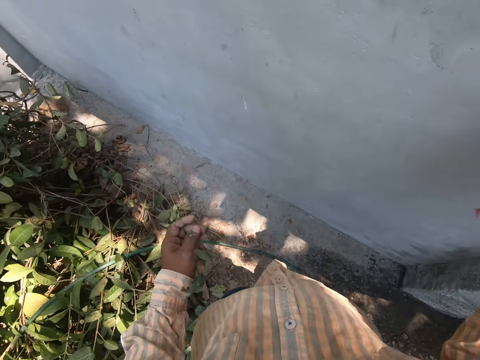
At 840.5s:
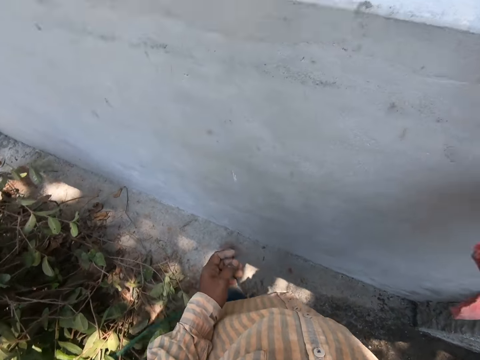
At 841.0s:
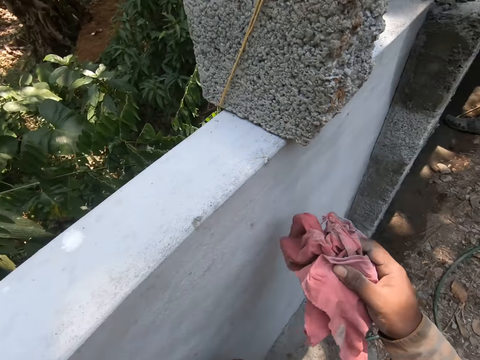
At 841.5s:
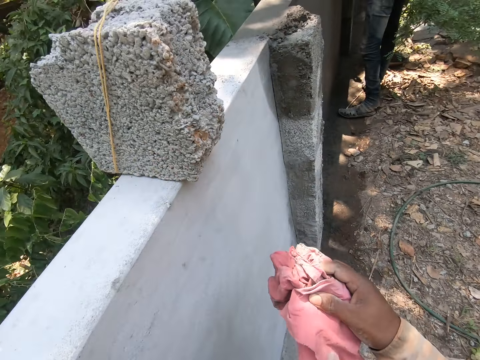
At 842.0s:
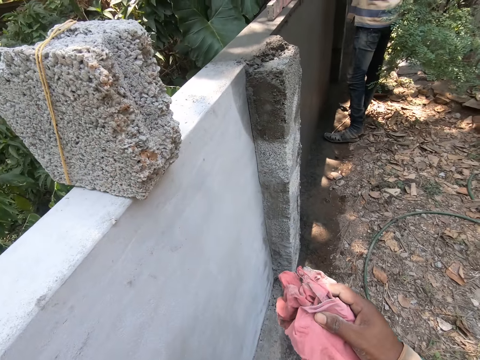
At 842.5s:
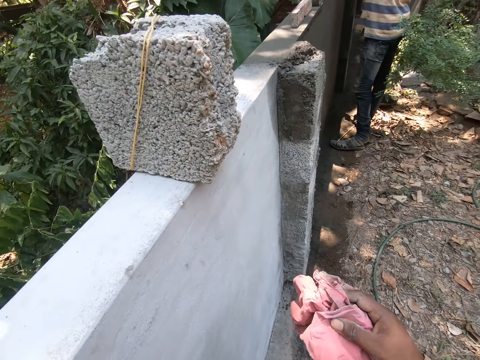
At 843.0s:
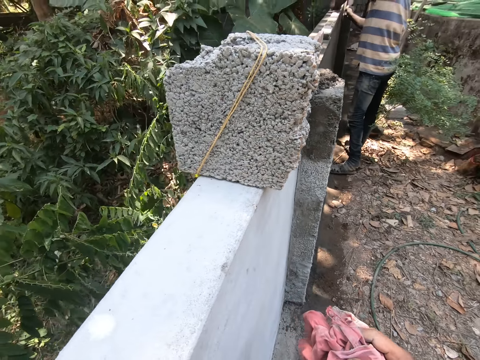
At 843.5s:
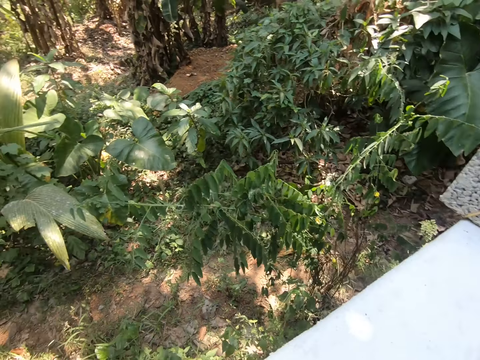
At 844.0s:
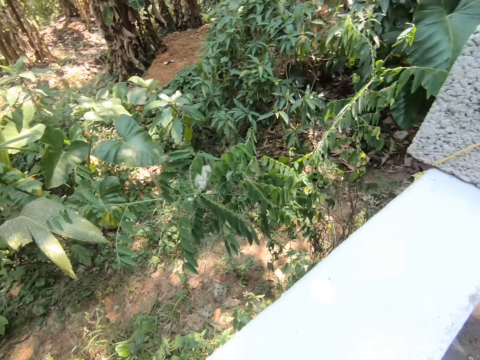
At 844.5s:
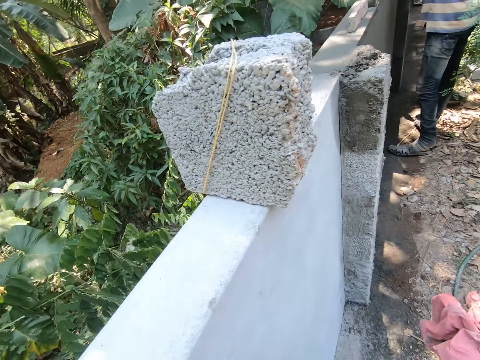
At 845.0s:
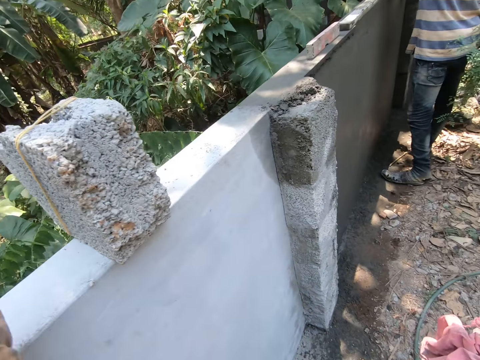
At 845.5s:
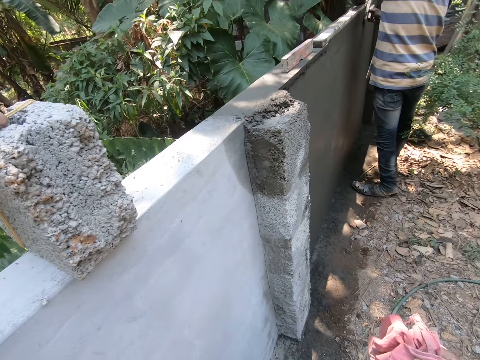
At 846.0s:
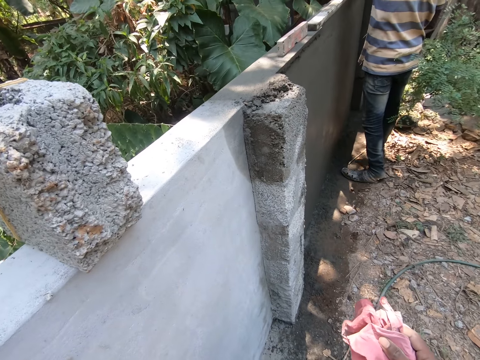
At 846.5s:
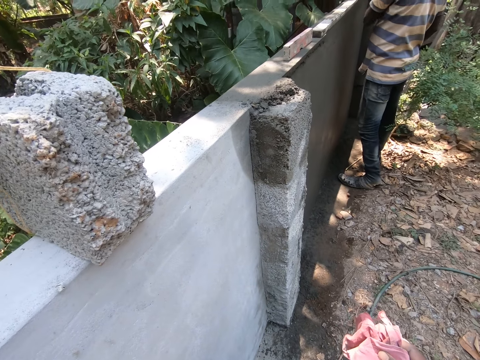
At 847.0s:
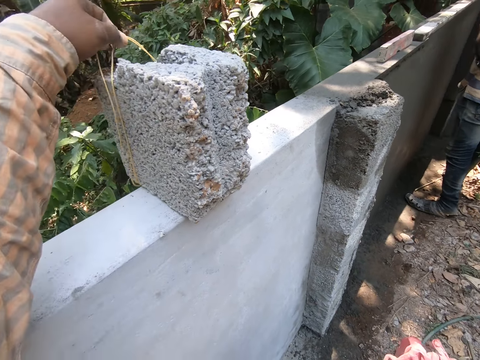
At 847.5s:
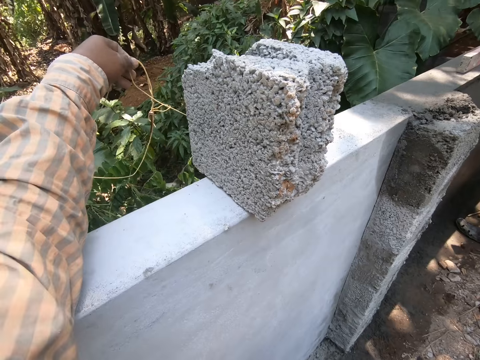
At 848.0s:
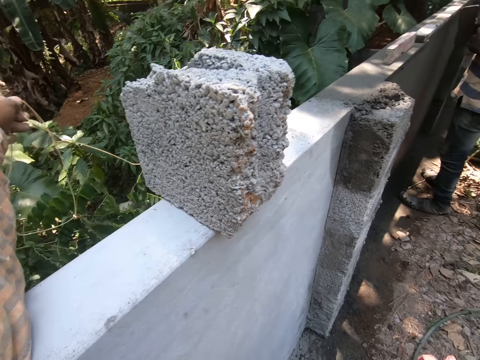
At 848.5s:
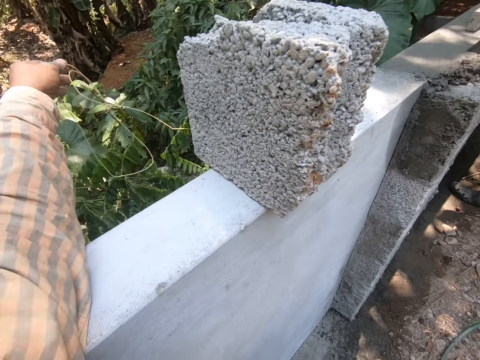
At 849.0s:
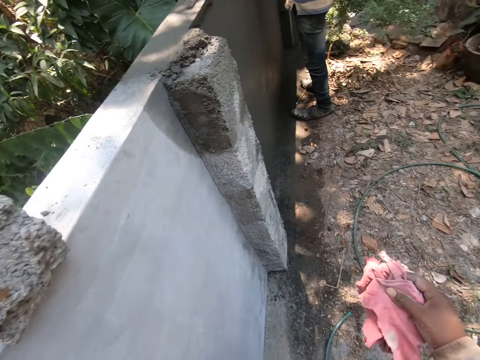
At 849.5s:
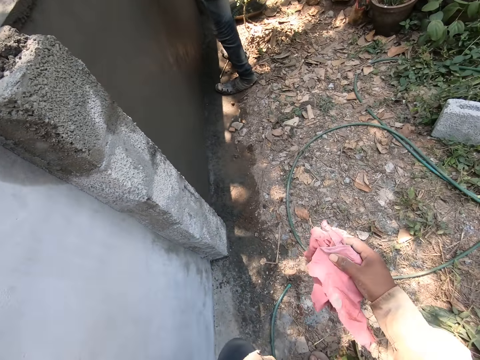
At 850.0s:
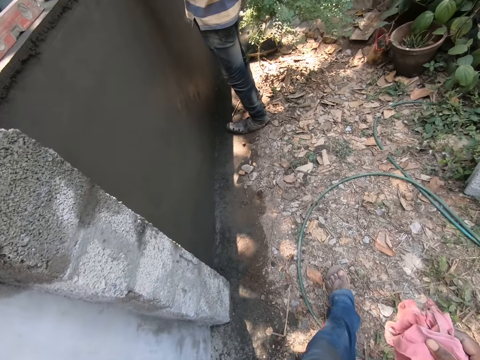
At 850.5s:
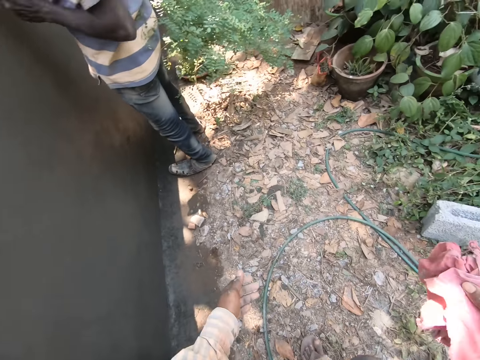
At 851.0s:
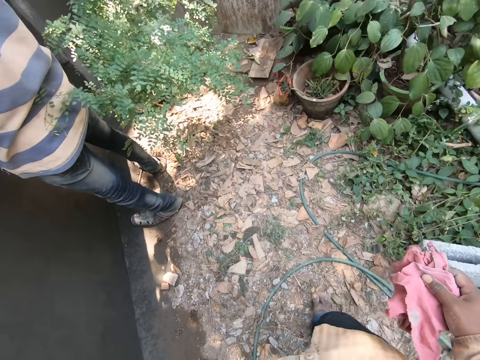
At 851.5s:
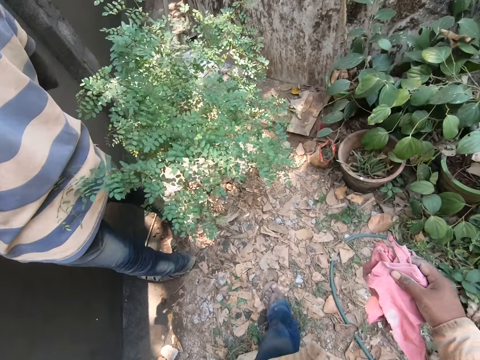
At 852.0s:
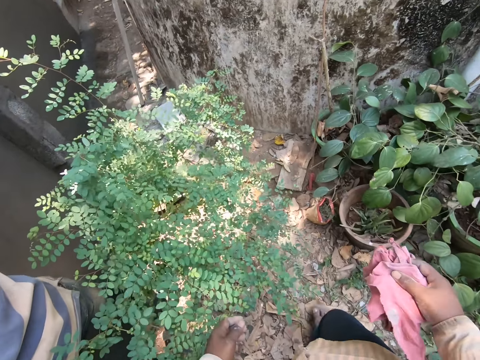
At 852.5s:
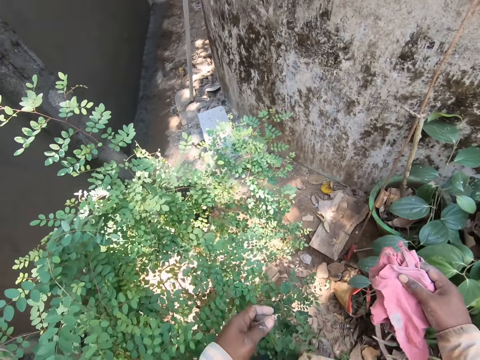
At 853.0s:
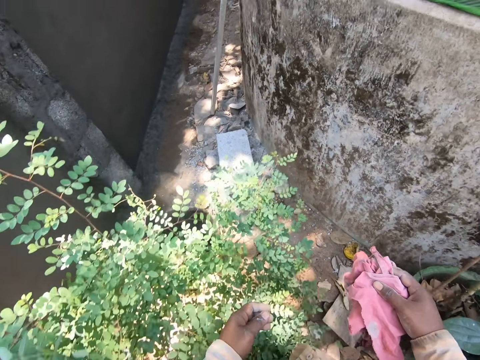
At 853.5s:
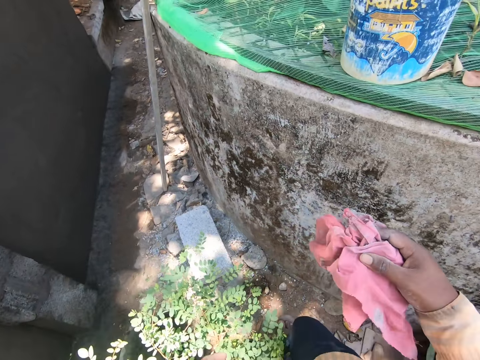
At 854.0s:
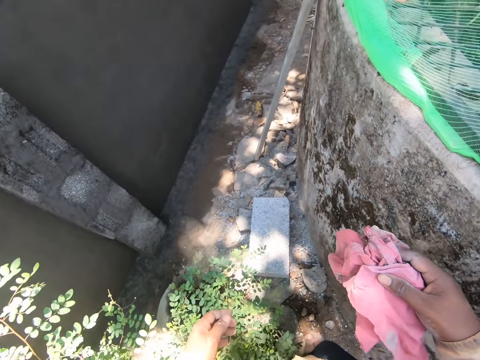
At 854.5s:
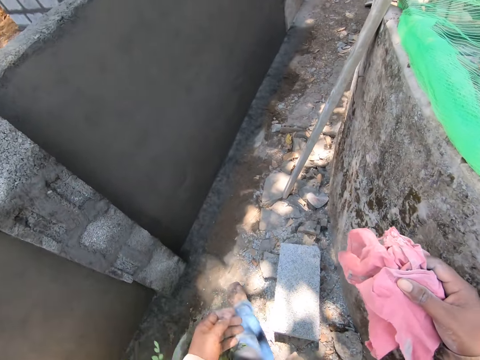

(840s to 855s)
The camera wearer looks around. They interact with a man. They hold the thread. They walk.

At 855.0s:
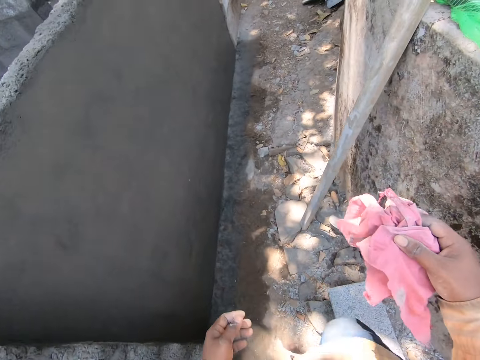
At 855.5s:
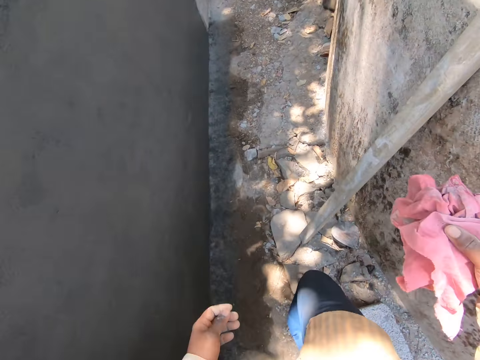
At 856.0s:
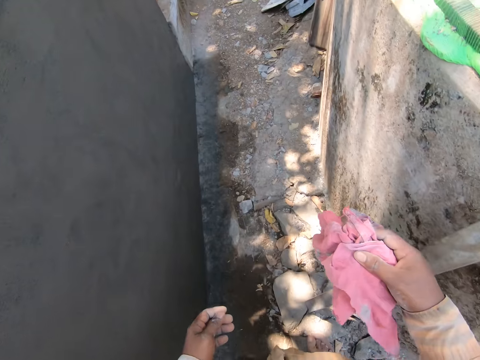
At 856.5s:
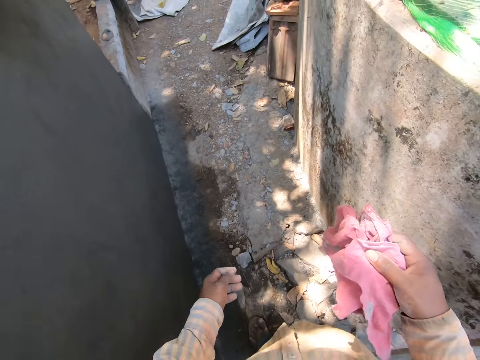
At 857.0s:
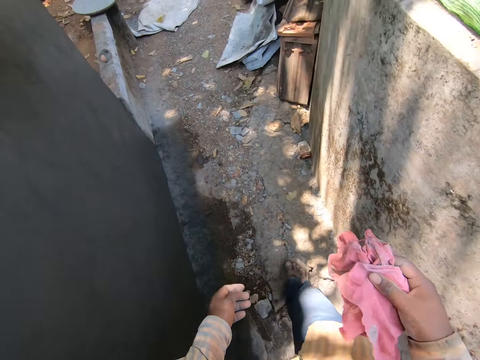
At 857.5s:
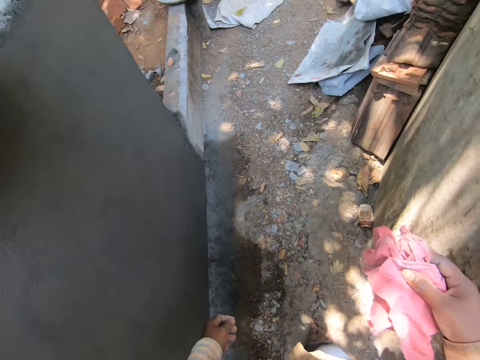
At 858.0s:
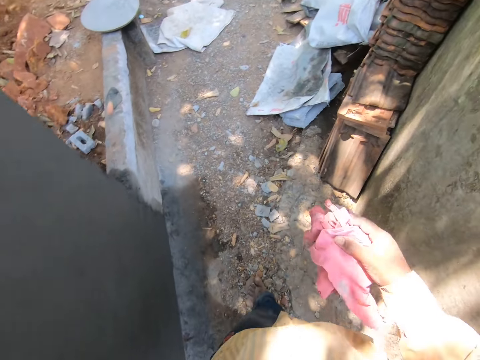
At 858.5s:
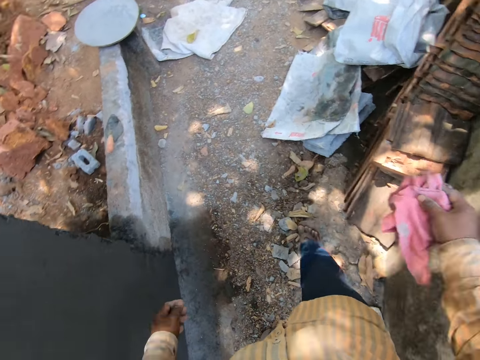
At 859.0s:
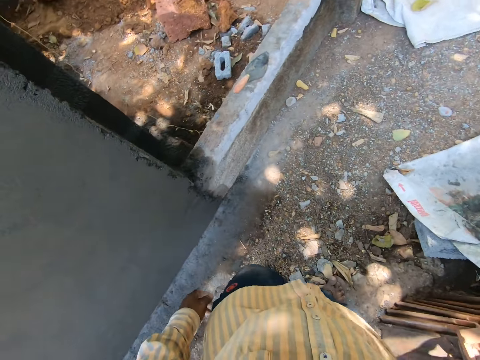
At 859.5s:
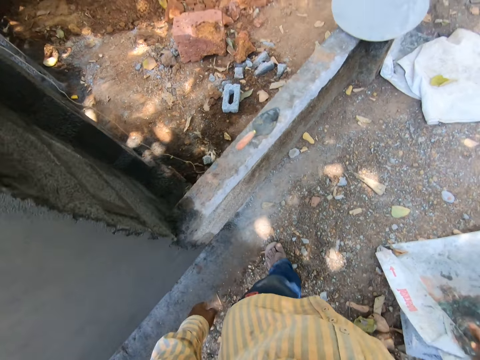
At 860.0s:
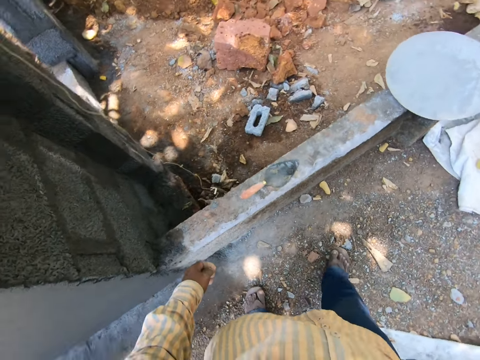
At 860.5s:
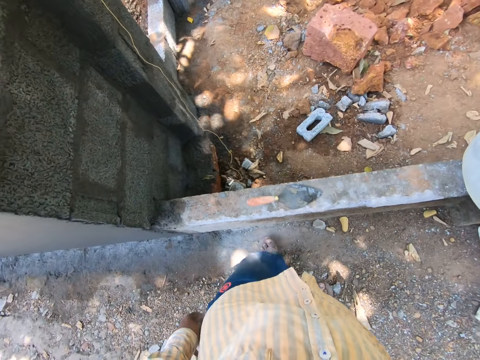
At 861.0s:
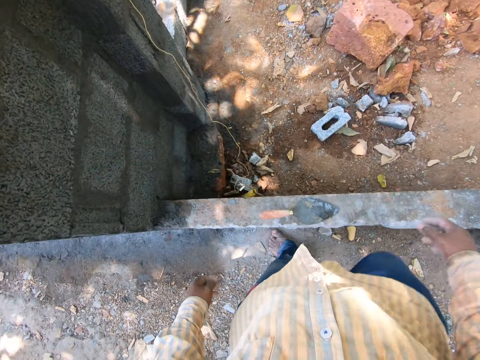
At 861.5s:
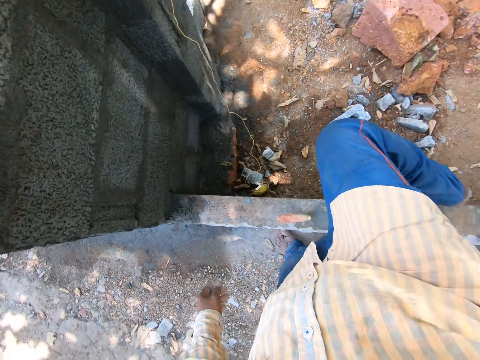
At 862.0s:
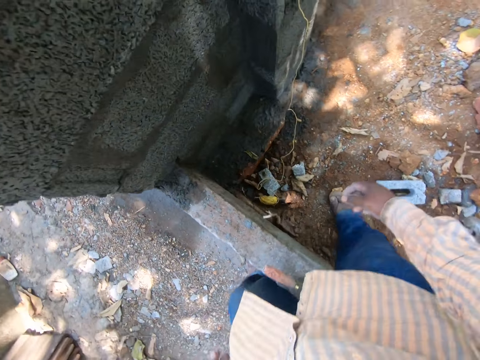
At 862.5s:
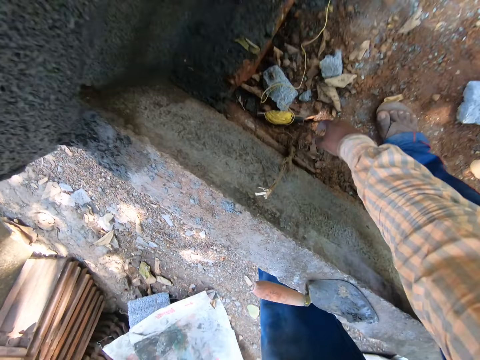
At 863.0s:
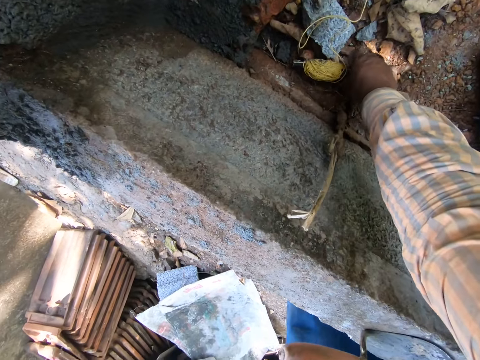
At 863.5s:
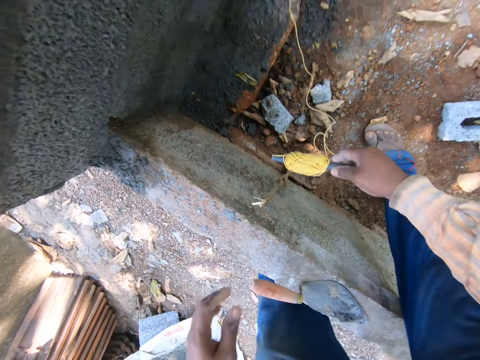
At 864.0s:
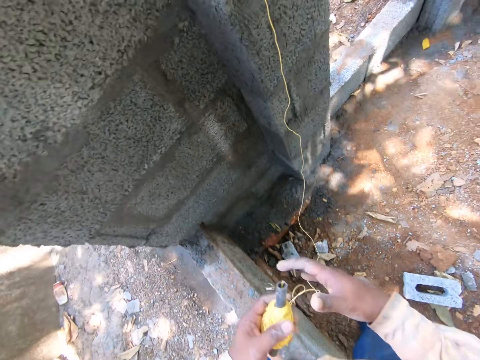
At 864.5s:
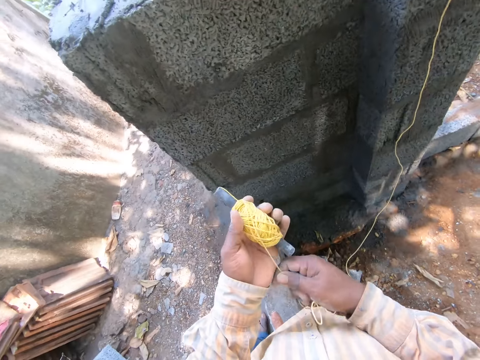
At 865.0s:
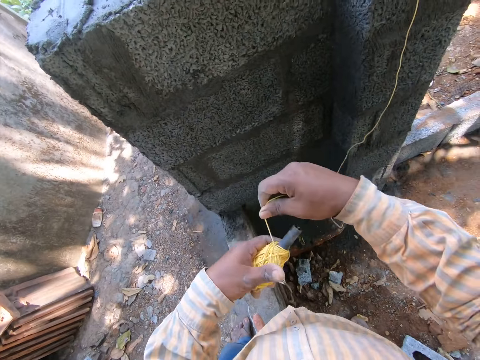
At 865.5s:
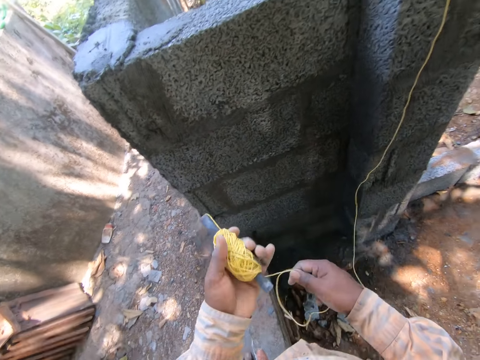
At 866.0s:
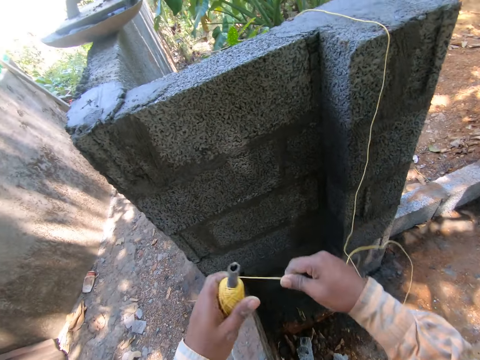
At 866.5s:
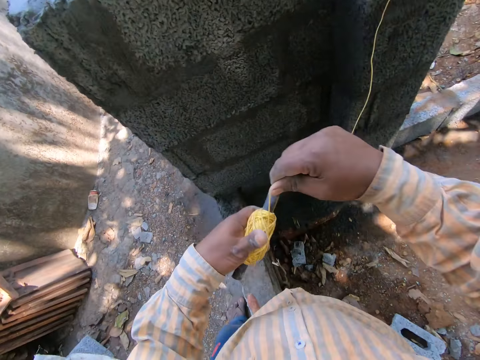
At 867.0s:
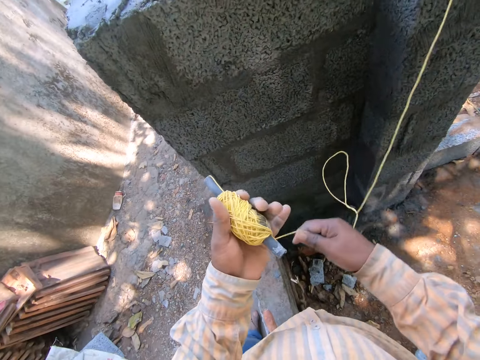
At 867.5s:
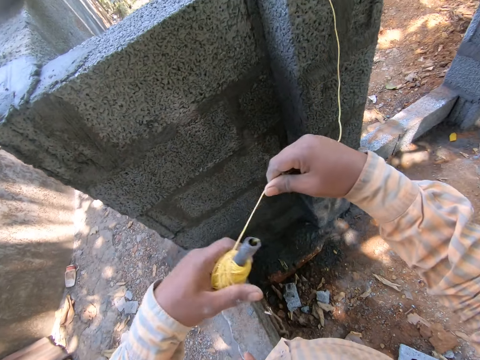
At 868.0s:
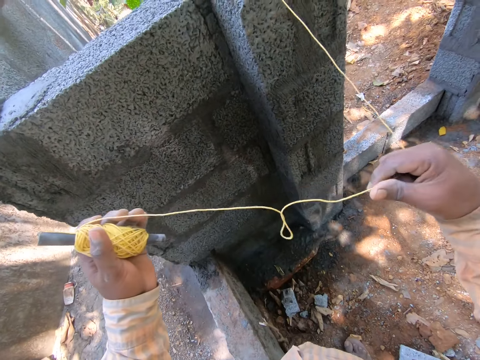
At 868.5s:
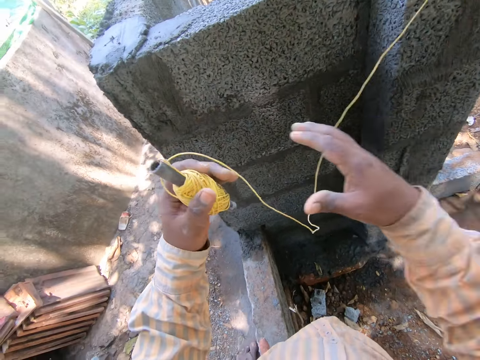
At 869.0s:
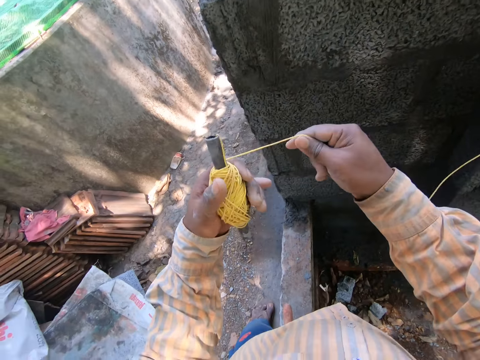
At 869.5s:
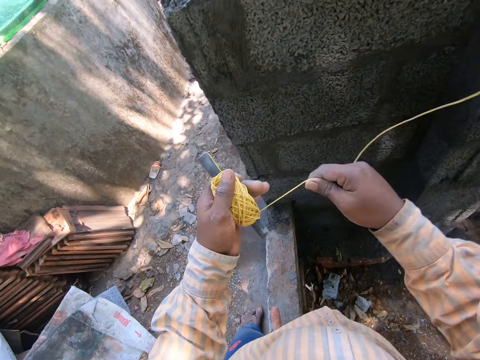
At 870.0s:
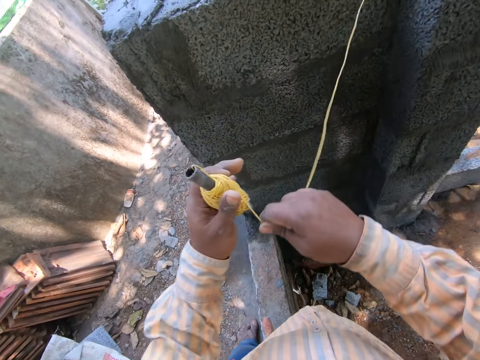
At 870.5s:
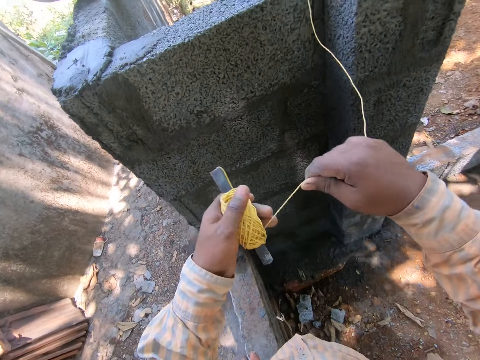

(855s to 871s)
The camera wearer puts the cloth away. They walk. They pick the thread yarn. They roll the thread on the yarn. They fold the thread.
